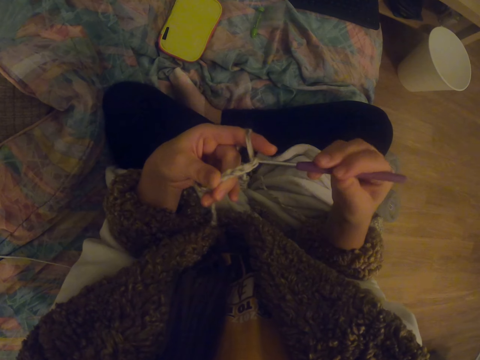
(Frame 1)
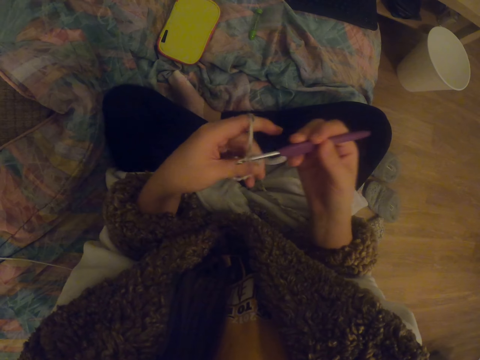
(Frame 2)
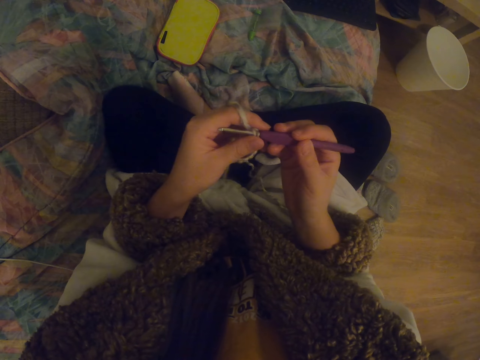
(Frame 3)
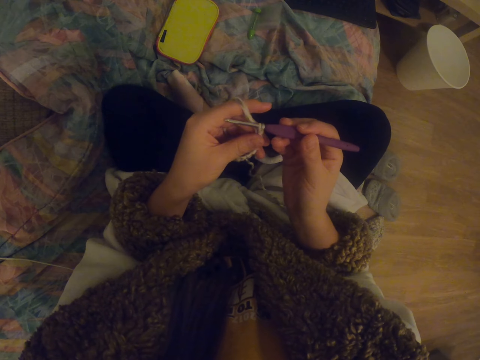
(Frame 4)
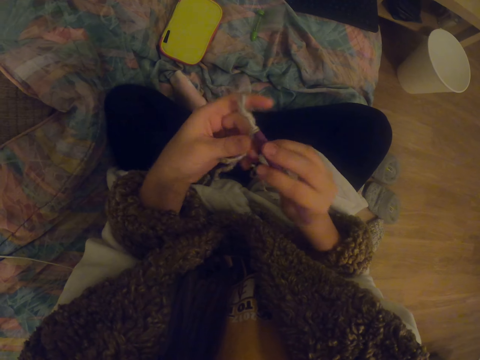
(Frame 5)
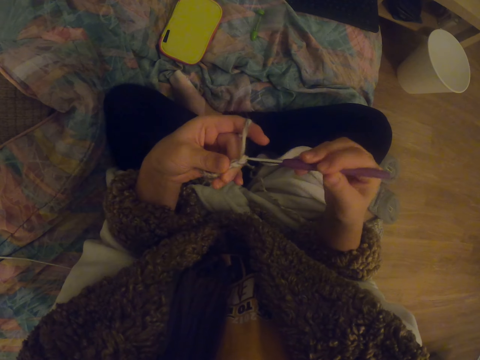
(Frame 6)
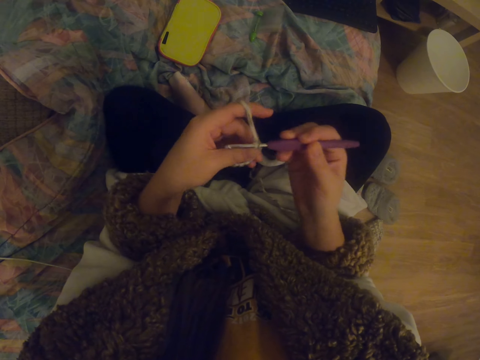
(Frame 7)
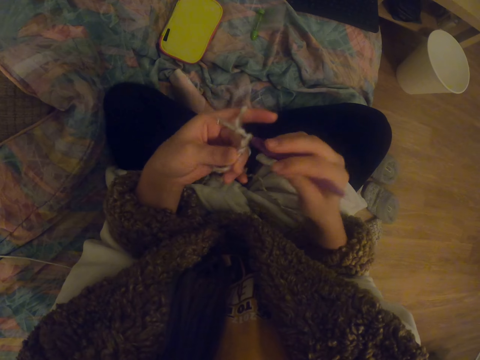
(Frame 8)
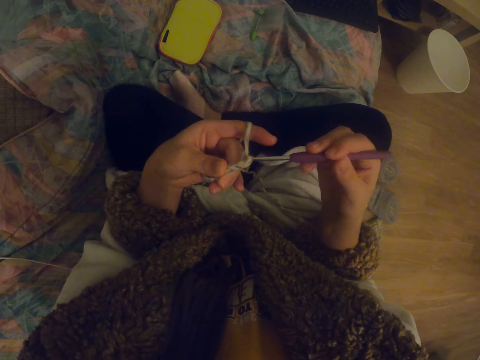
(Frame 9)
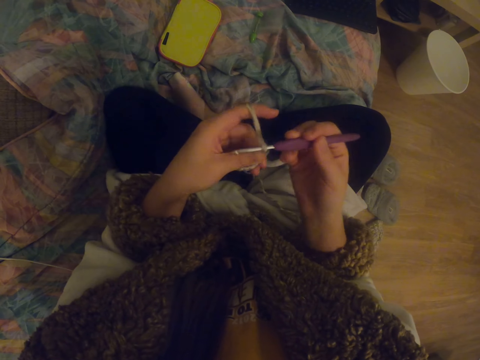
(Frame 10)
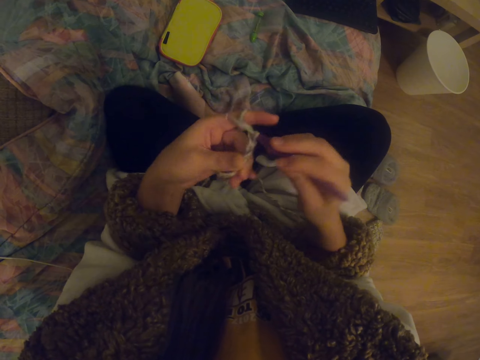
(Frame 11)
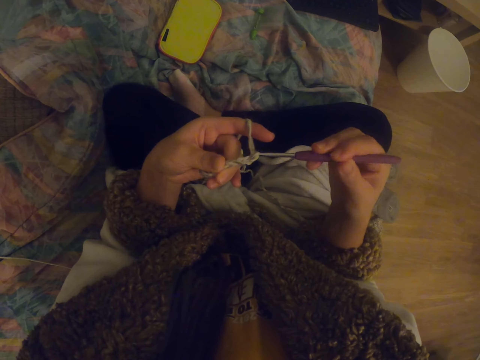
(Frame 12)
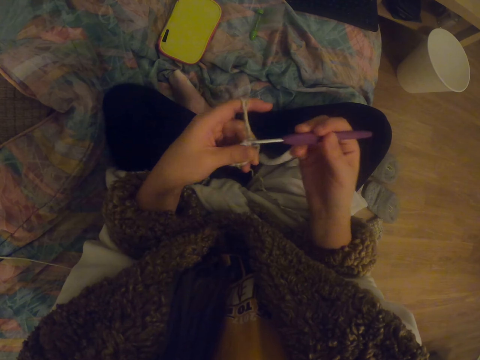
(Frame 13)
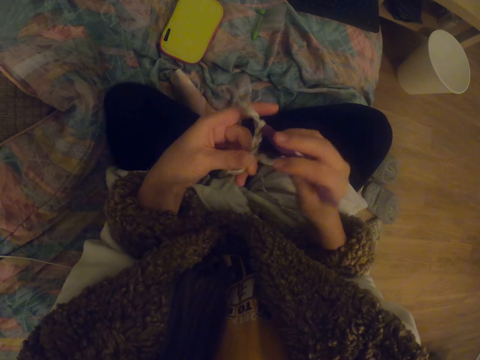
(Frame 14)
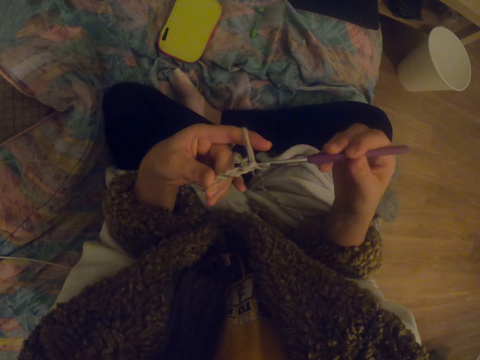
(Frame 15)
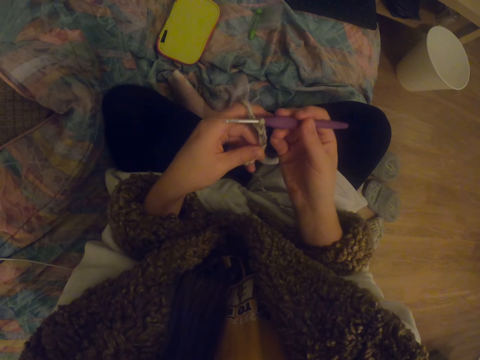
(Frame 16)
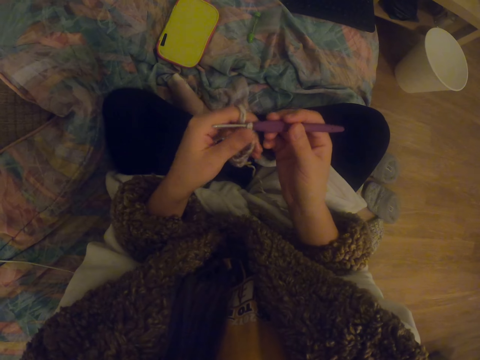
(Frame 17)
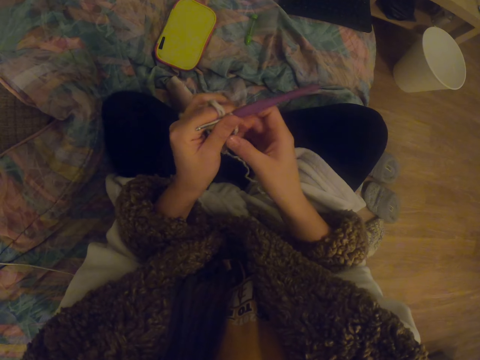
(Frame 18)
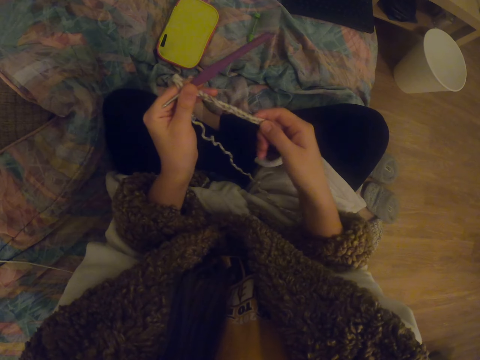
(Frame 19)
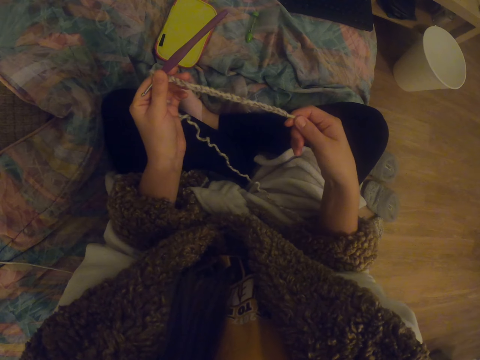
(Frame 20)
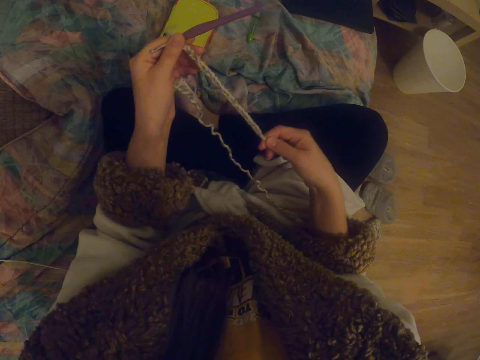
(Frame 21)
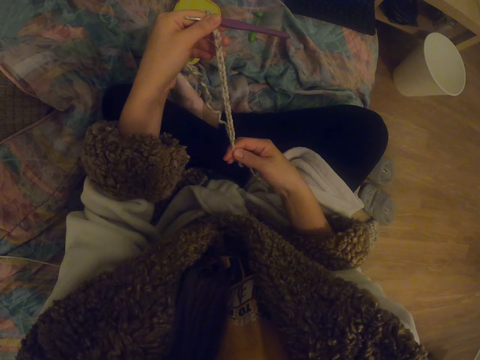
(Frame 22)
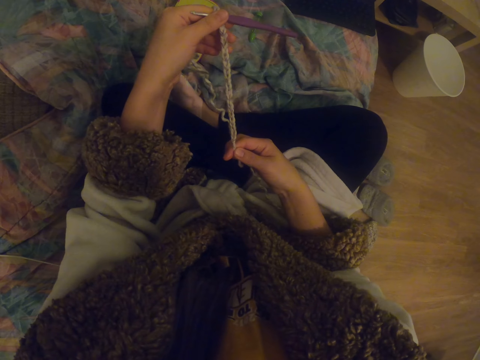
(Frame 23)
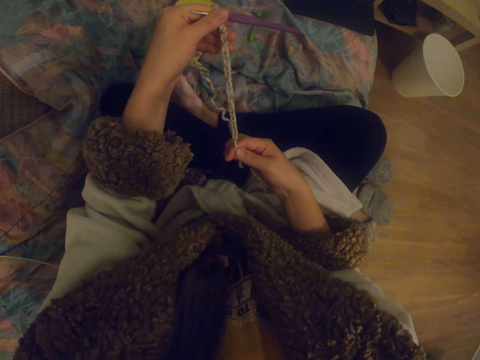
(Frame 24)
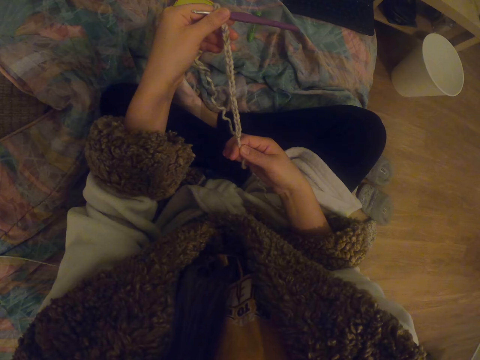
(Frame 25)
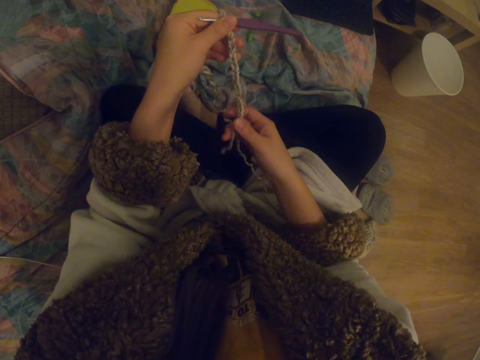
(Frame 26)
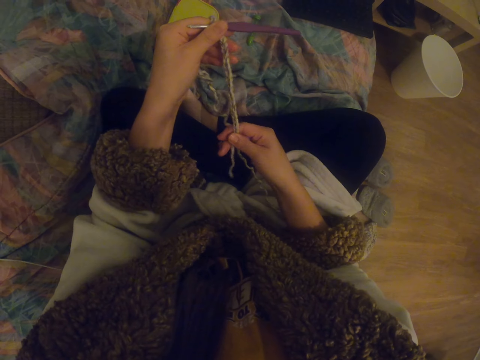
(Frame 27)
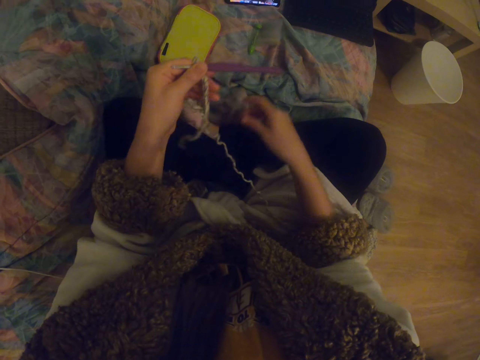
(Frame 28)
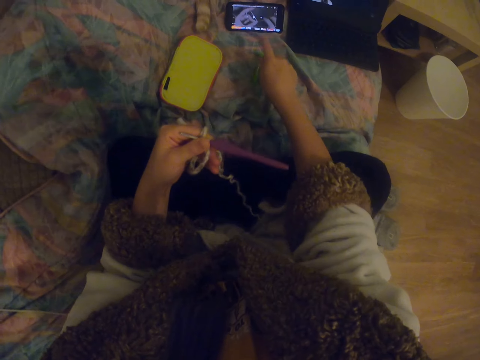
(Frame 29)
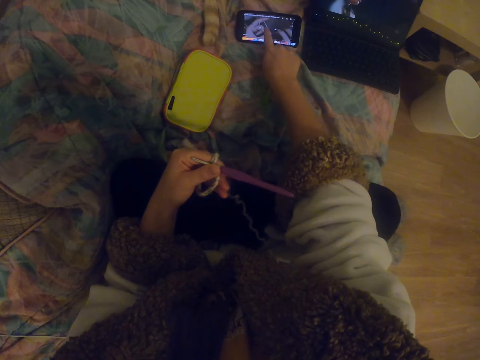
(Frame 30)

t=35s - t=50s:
The camera wearer stretches the garment. They knit the garment. They stretch the garment. They touch the thread with the right hand. They stare at the thread. They stare at the garment. They swing the right hand.

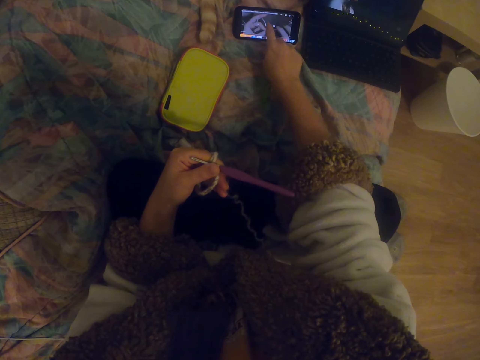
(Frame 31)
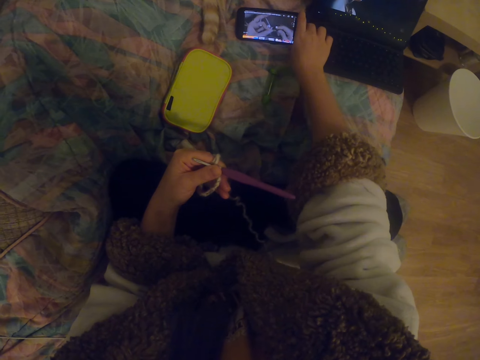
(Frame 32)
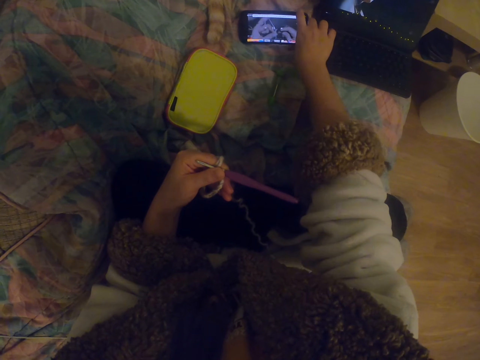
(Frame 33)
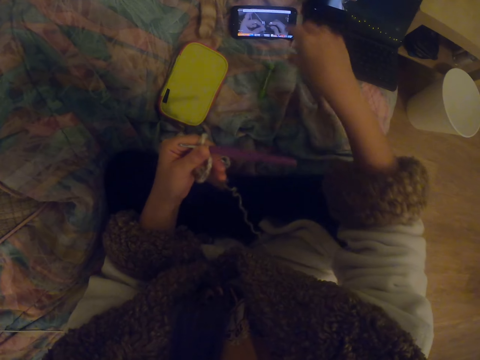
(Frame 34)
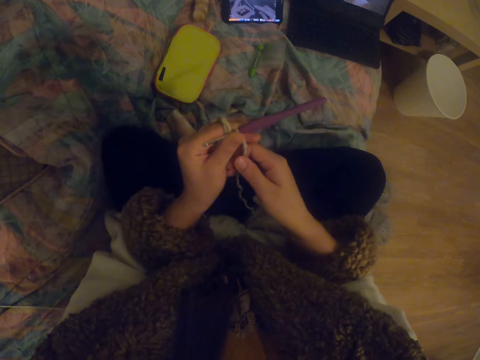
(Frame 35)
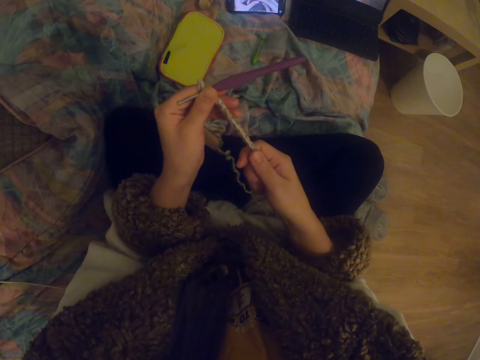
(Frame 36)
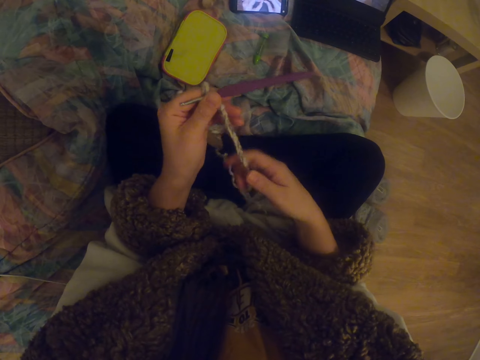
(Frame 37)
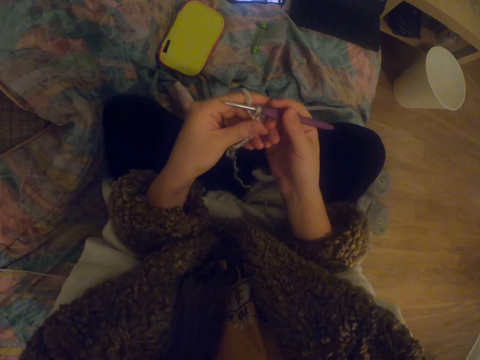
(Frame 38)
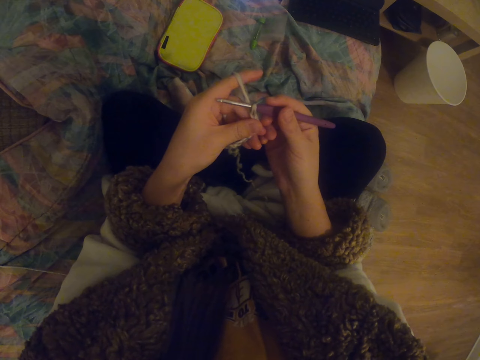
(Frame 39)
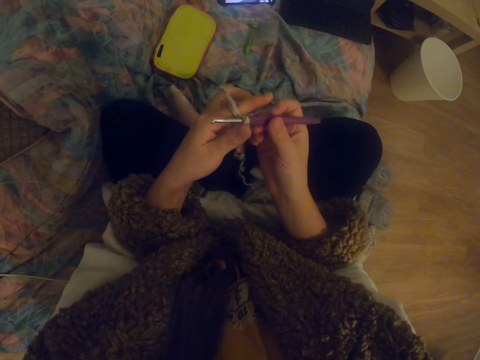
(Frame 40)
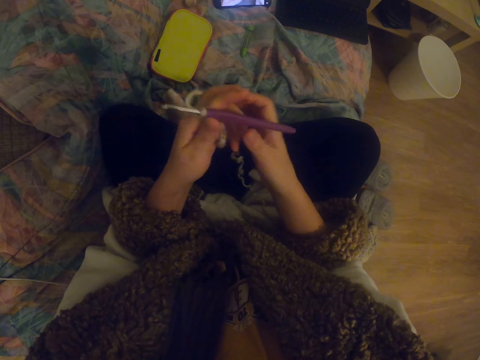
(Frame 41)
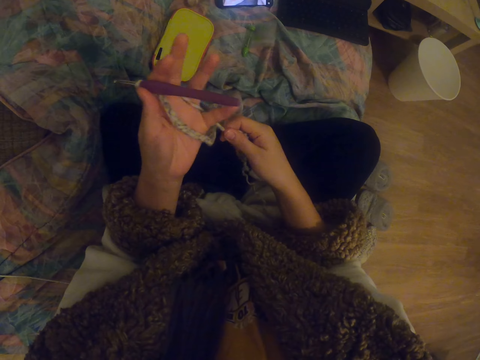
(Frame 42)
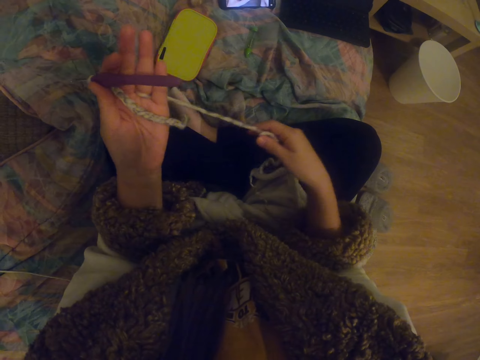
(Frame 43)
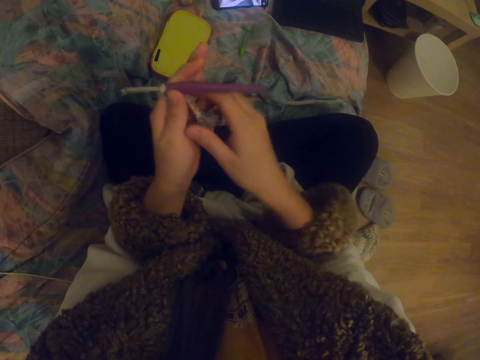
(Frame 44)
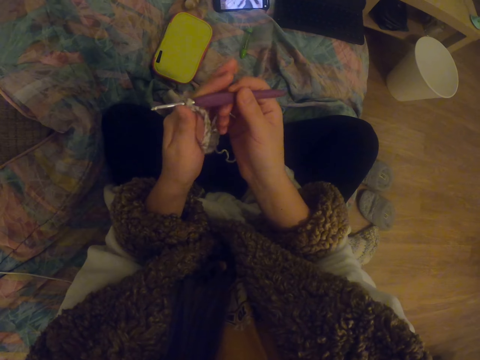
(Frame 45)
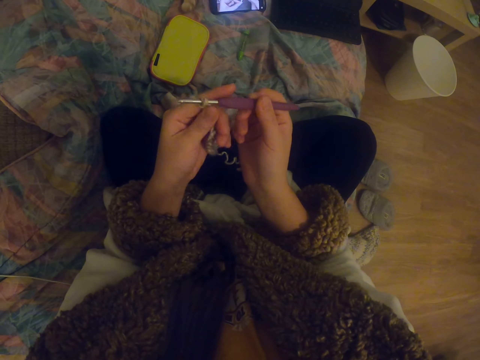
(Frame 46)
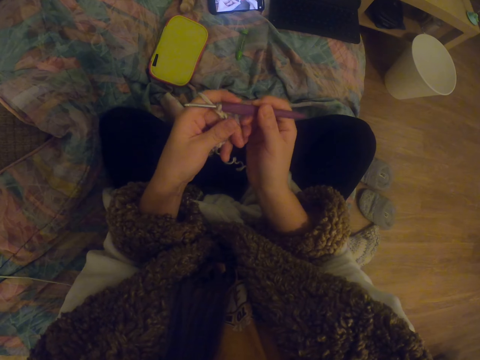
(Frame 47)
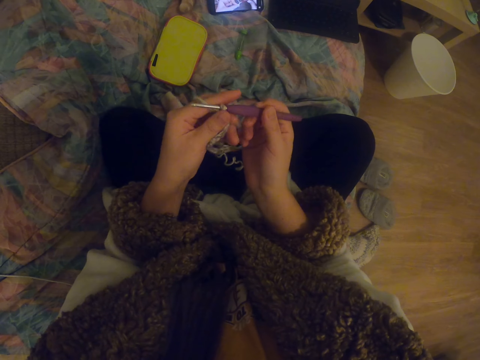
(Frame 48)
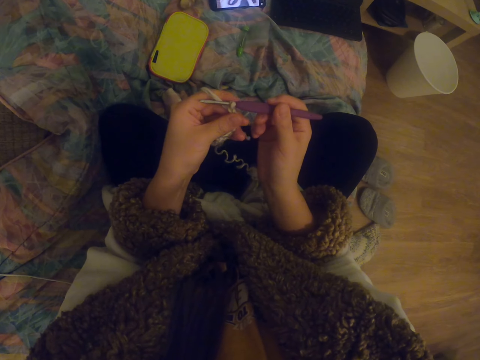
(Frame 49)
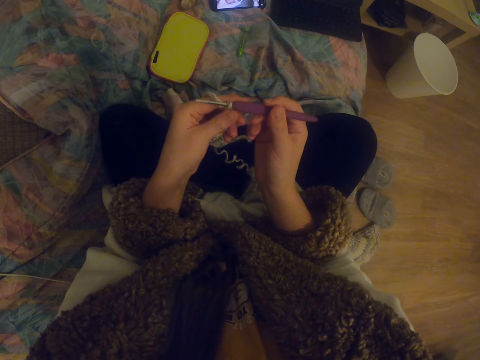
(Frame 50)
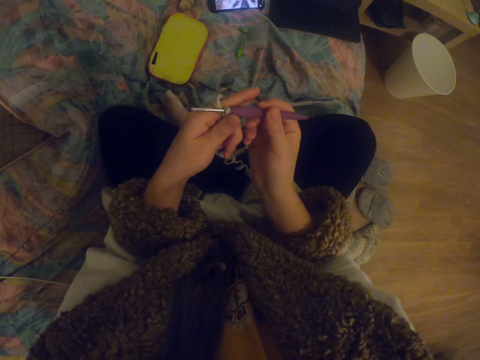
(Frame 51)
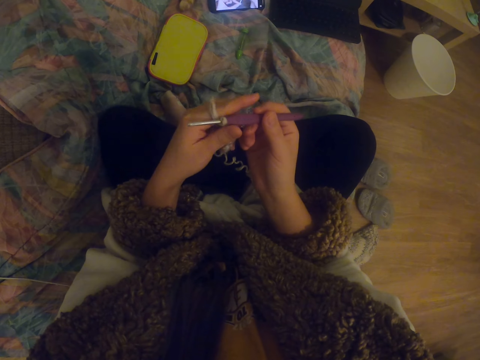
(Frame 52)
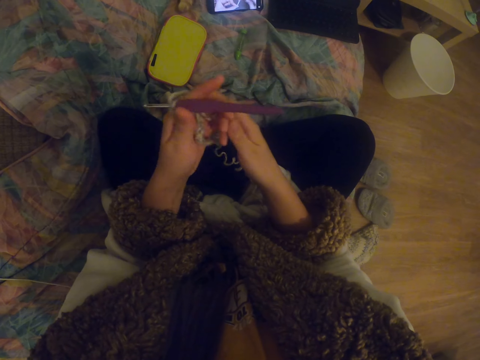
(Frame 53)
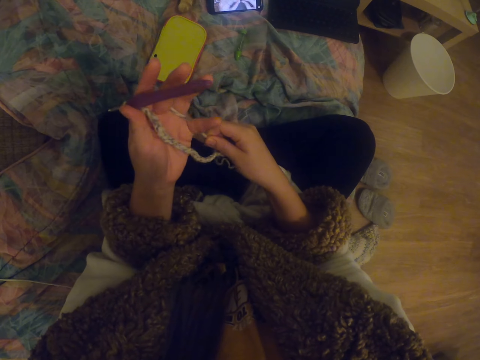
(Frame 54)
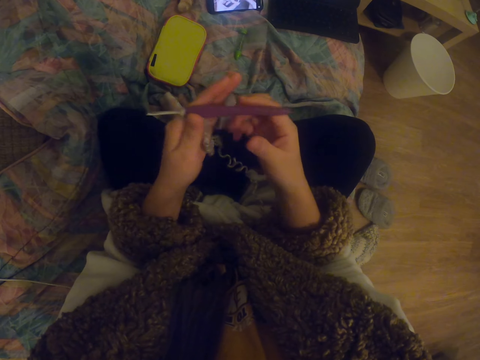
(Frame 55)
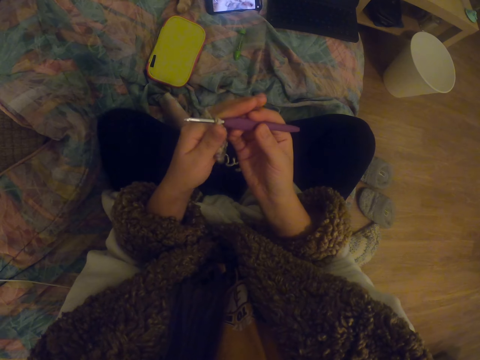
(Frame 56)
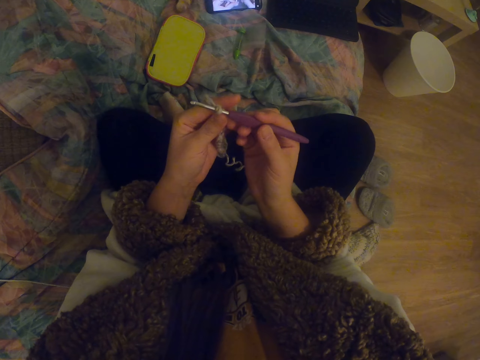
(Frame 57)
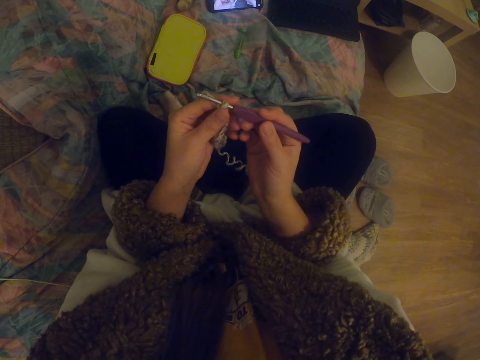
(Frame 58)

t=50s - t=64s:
The camera wearer touches the mobile phone. They operate the phone. They swing the right hand. They hold the thread with the right hand. They stretch the garment. They hold the crochet hook with the right hand. They swing the right hand. They stare at the garment. They pull the thread with the right hand. They swing the right hand. They stretch the garment. They hold the crochet hook with the right hand. They stare at the garment. They pull the thread with the right hand. They hold the crochet hook with the right hand.
